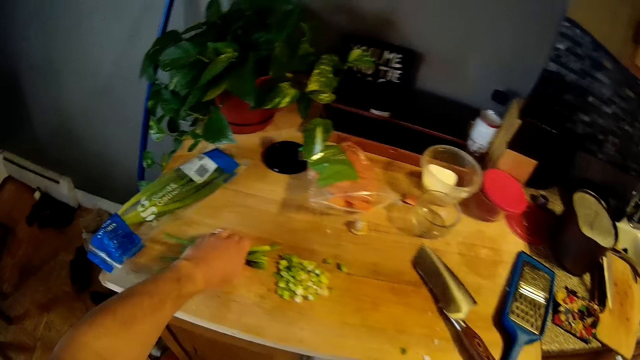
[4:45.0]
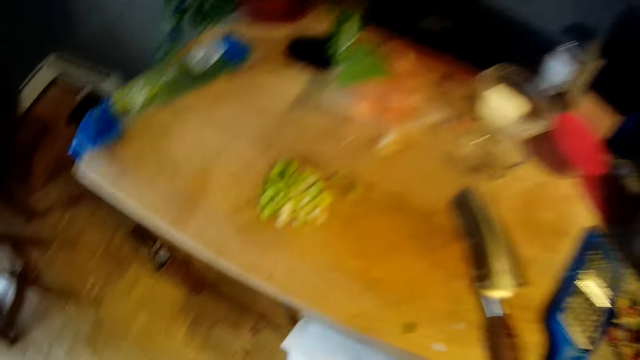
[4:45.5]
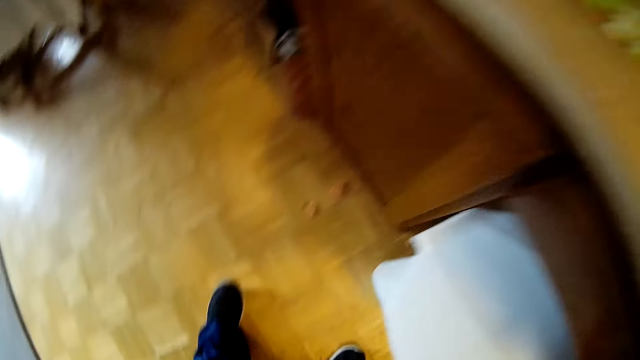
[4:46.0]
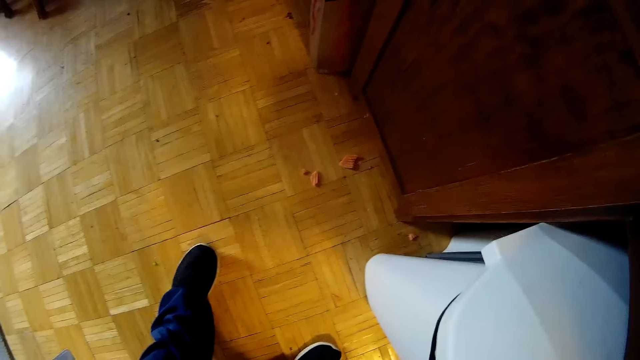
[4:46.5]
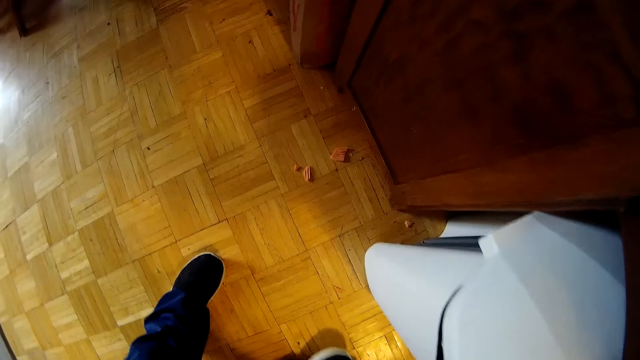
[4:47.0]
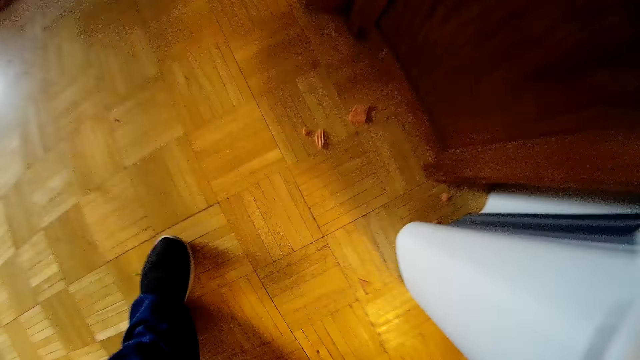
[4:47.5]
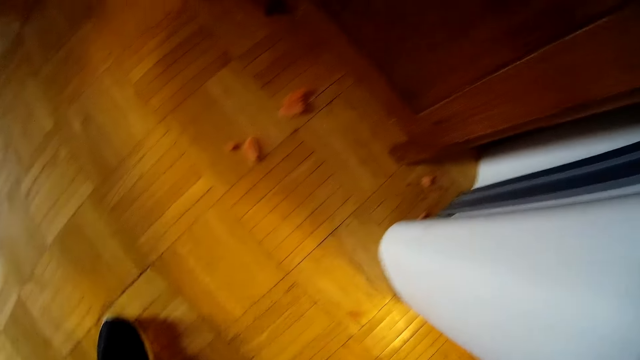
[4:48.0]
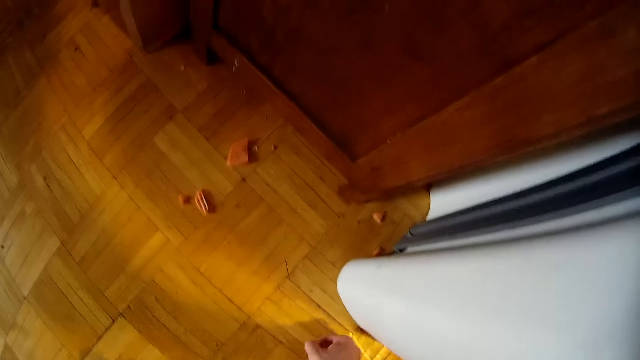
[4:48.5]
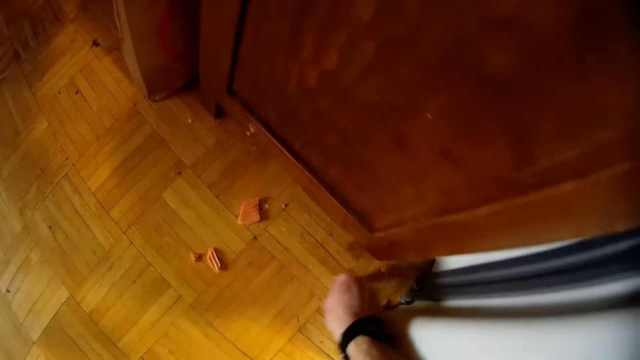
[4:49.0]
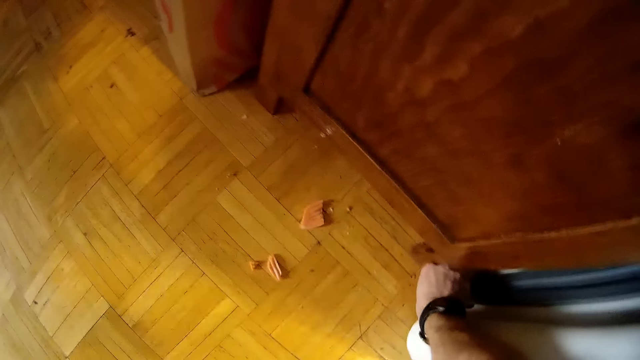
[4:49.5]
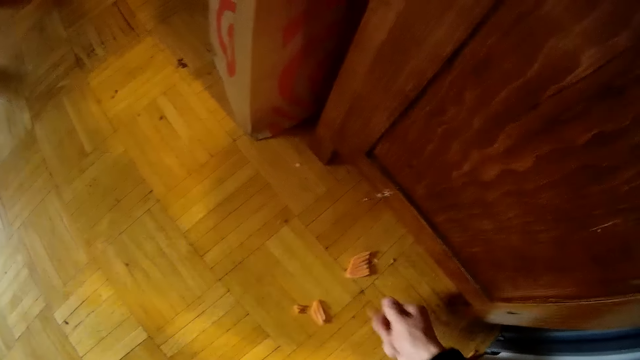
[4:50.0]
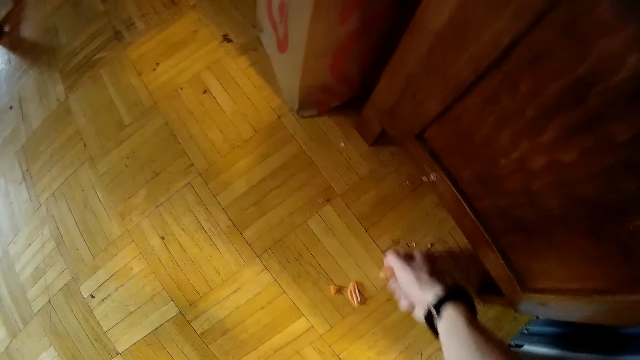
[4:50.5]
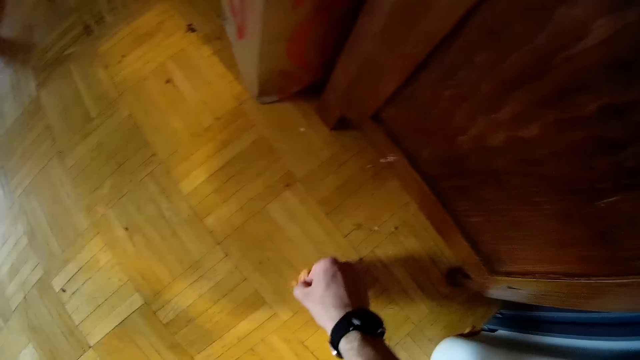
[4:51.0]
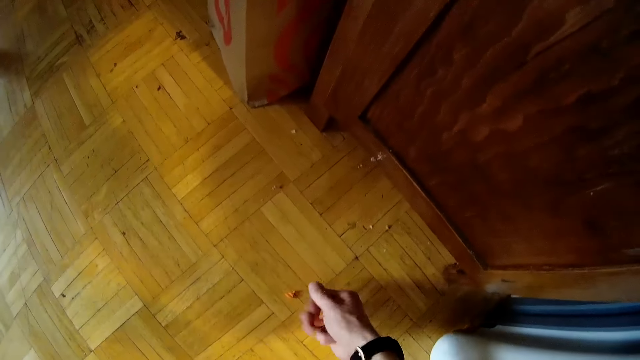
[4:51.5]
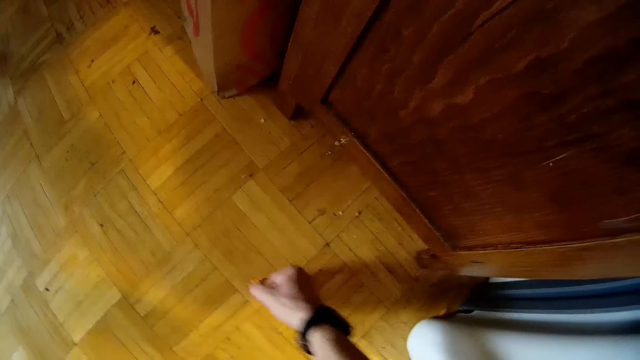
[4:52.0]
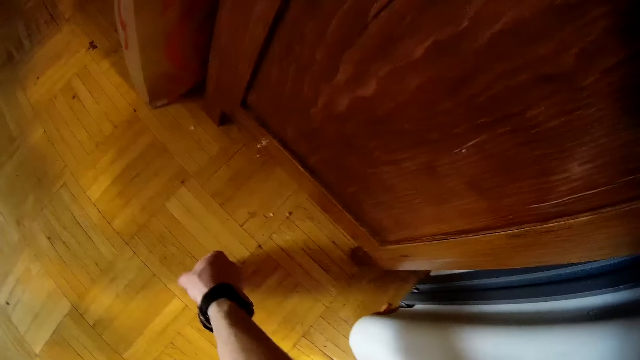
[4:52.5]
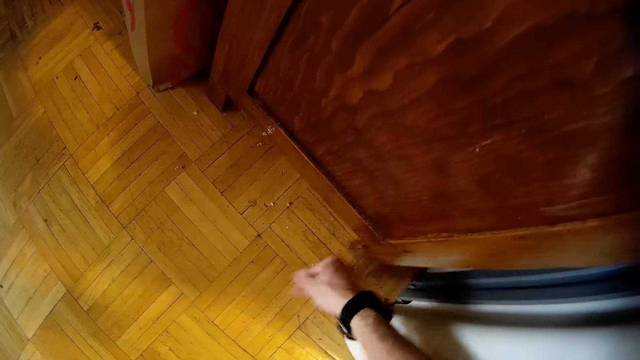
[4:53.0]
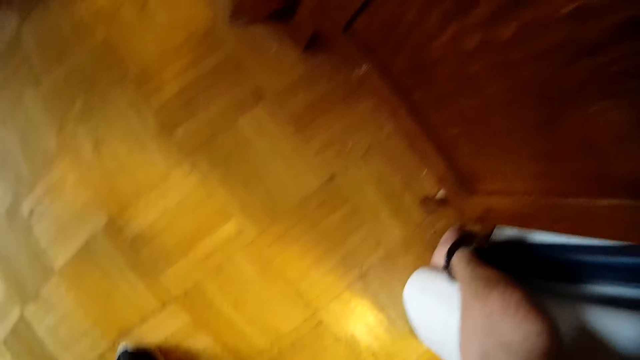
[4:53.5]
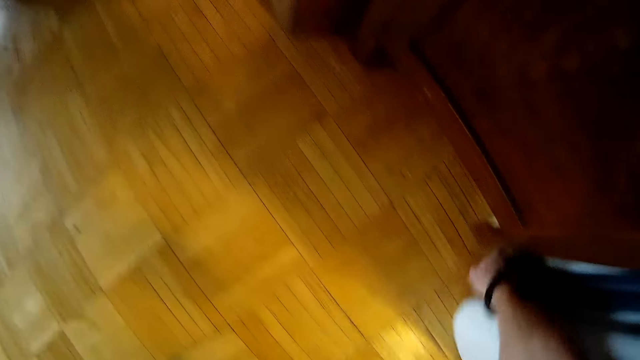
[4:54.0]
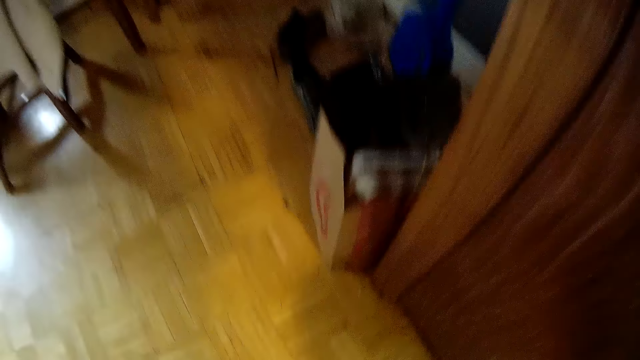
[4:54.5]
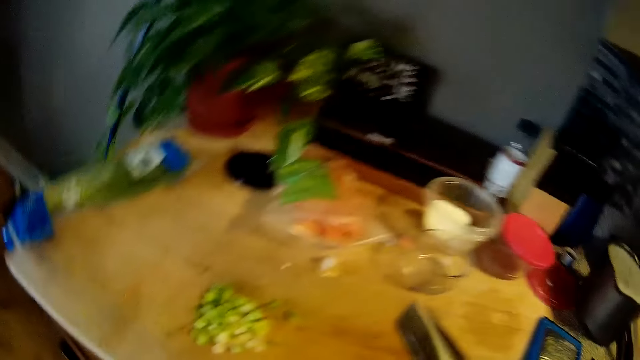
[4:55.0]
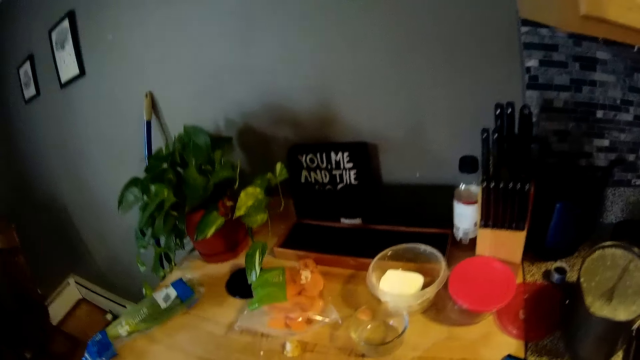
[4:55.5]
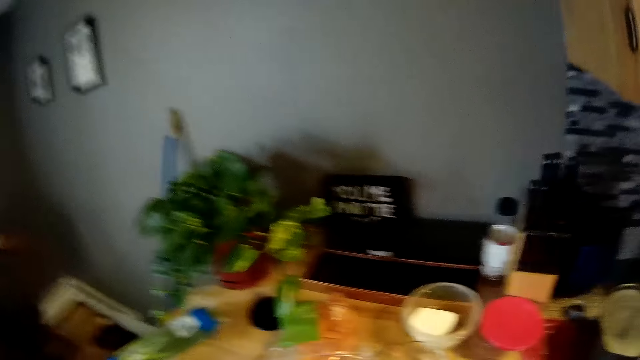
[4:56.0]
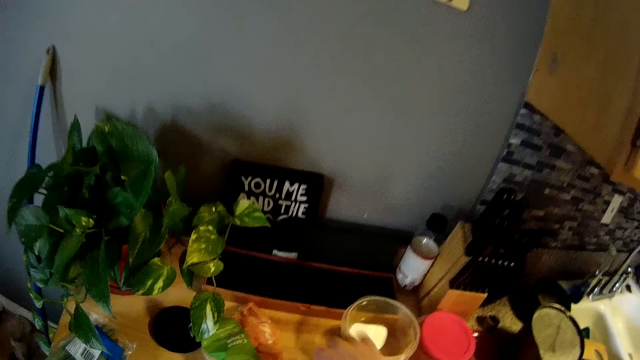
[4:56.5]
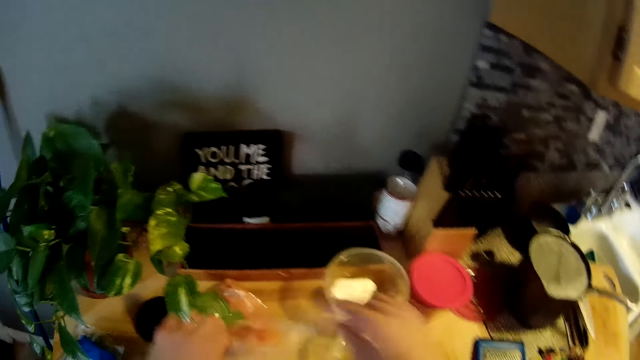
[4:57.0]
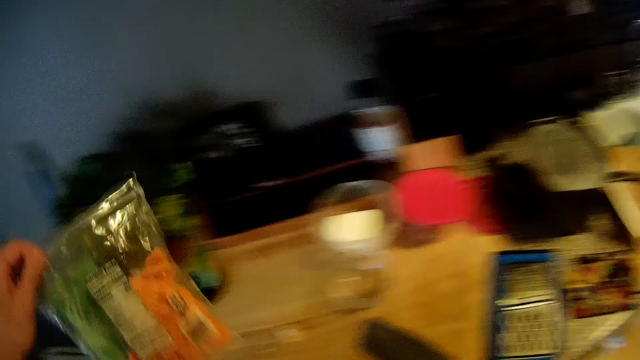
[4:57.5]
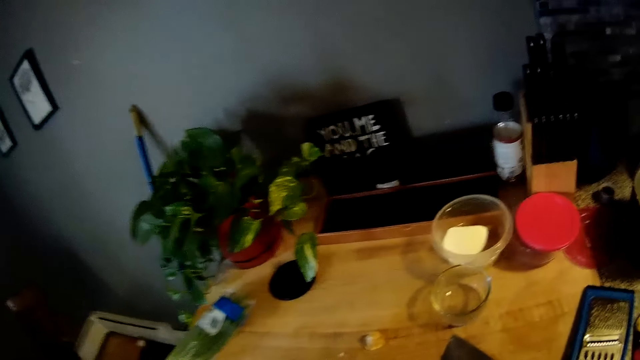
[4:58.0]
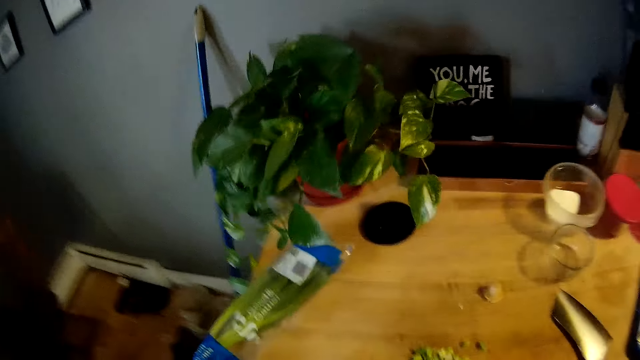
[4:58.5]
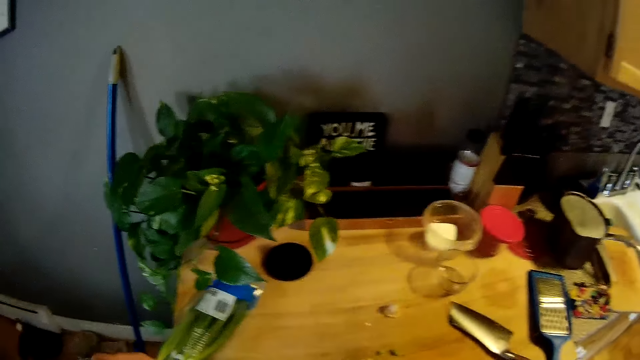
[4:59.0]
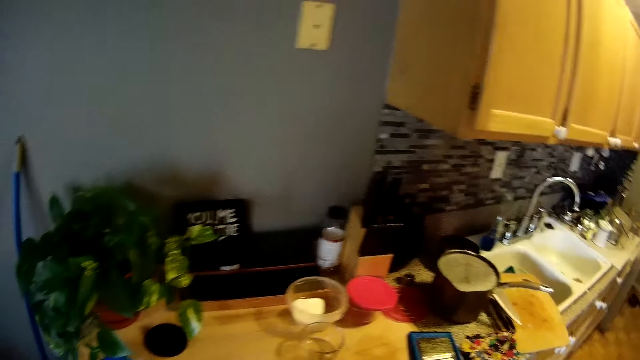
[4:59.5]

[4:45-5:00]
The camera wearer packs the bunch of green onions on the kitchen slab with his left hand. He picks up the spring onions from the countertop with his left hand. He picks up carrot or onions from the floor with his right hand repeatedly. He picks up a plastic bag or paper bag on the countertop with his left hand.

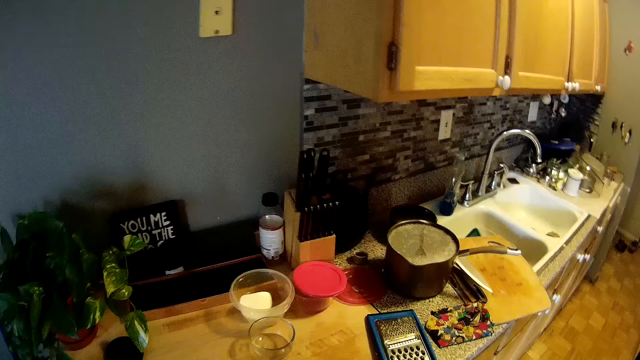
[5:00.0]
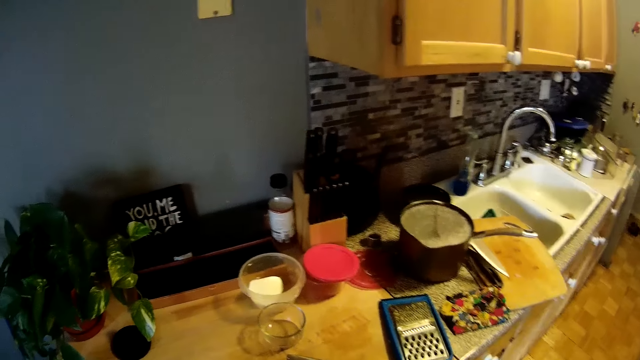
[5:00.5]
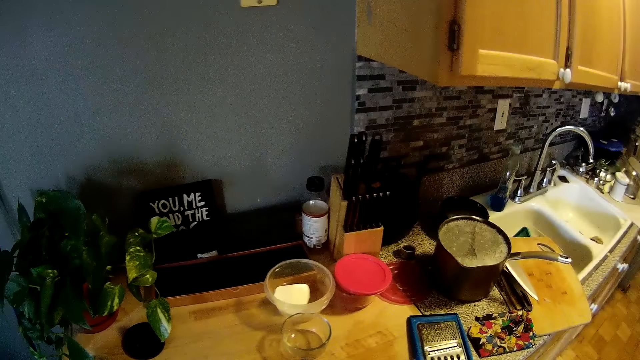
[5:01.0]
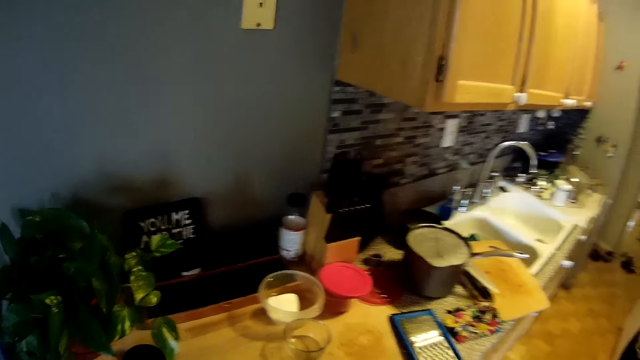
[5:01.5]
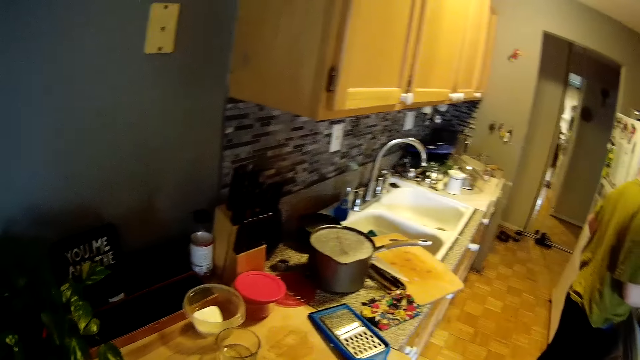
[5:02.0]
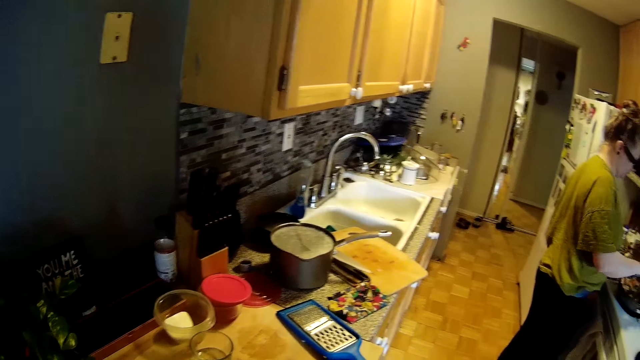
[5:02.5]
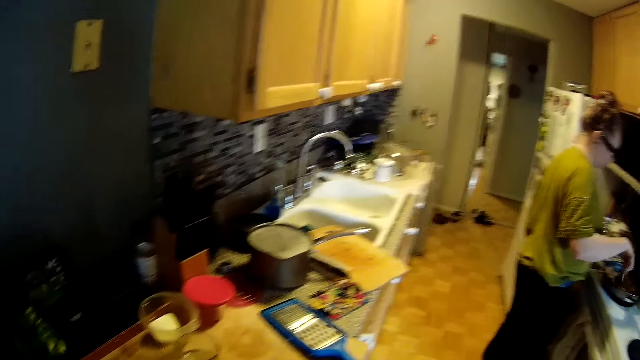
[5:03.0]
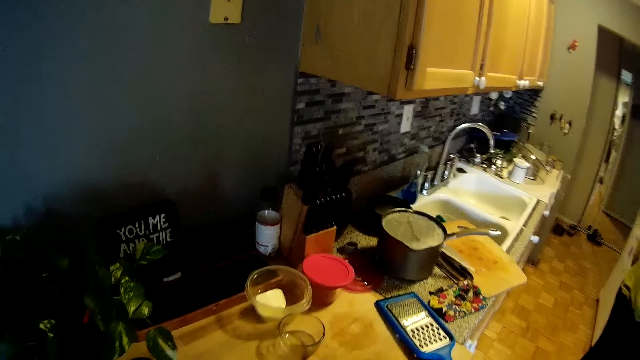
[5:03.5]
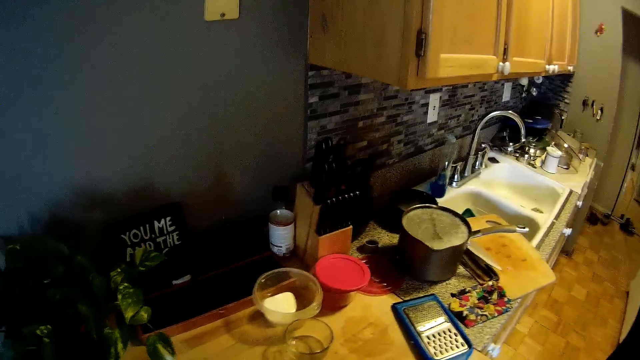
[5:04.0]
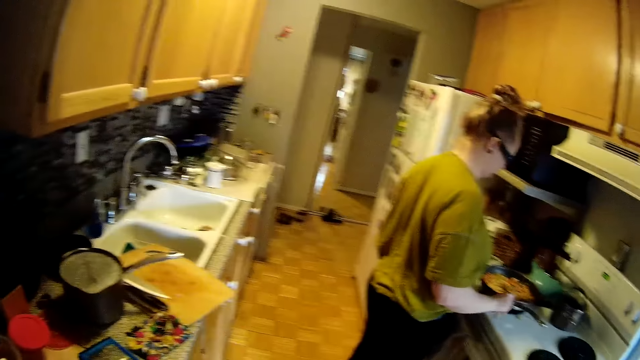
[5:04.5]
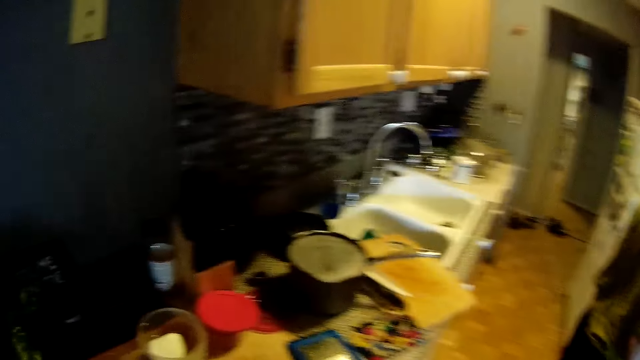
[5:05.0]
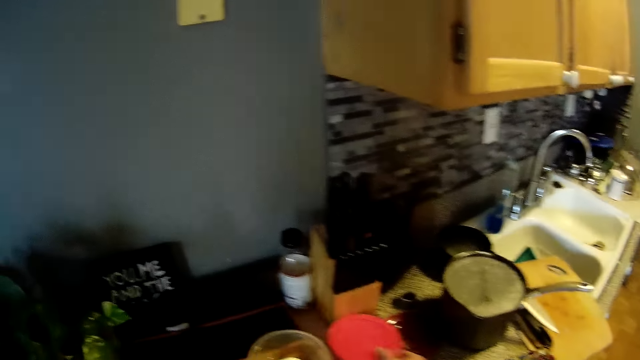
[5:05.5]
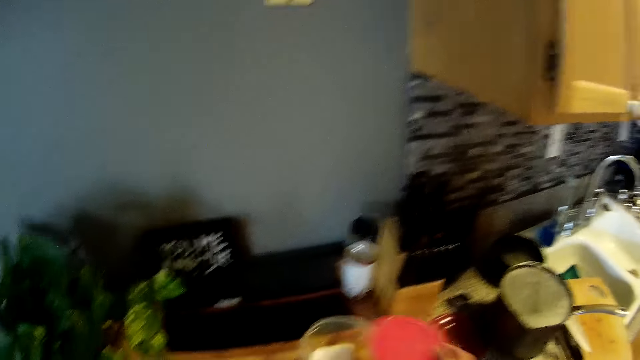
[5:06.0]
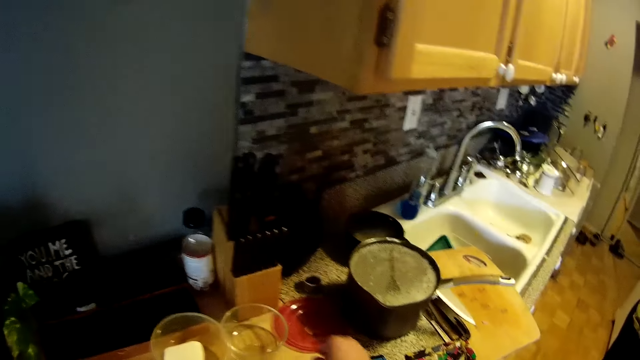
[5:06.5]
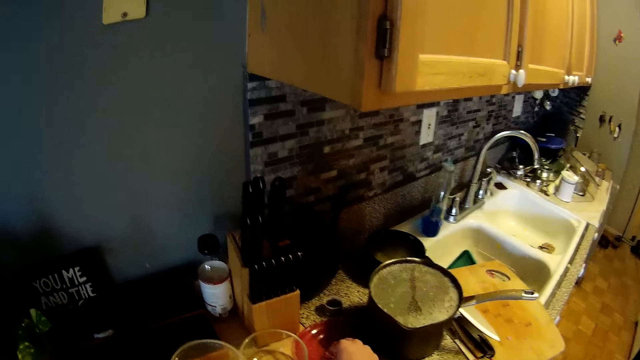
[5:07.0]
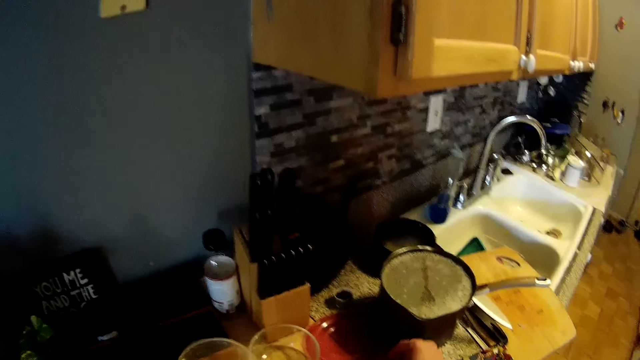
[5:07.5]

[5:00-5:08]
The woman stirs food in a pan on the cooker with a spoon in her right hand. The woman taps the pan with the spoon. The camera wearer opens the lid of a bowl on the countertop with his right hand. He converses with the woman.
